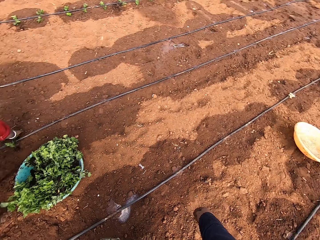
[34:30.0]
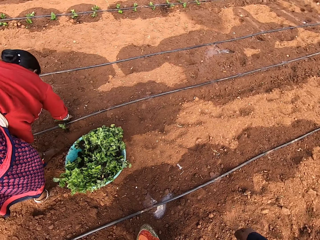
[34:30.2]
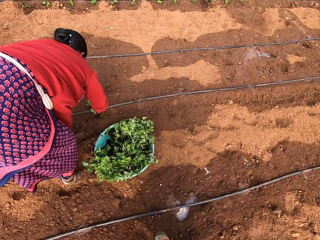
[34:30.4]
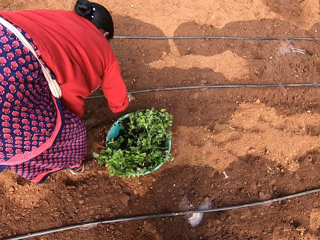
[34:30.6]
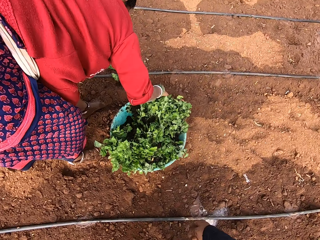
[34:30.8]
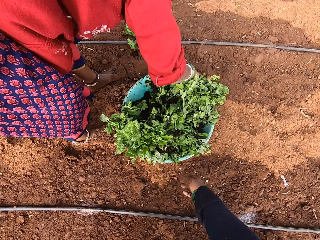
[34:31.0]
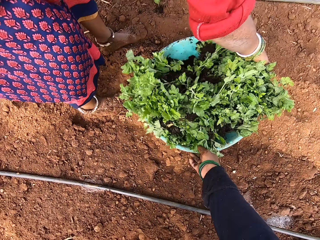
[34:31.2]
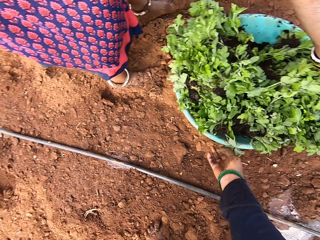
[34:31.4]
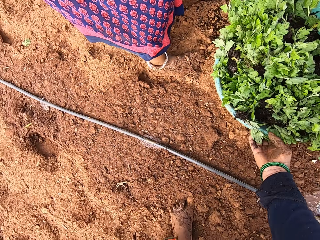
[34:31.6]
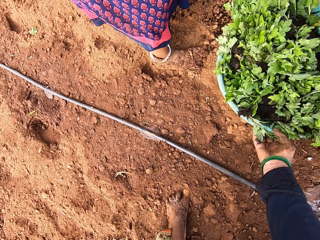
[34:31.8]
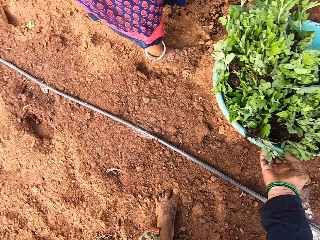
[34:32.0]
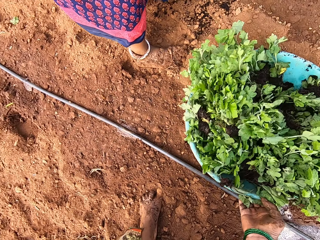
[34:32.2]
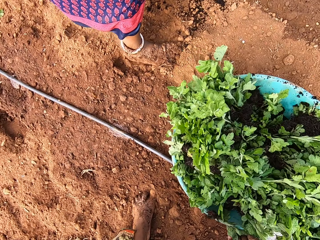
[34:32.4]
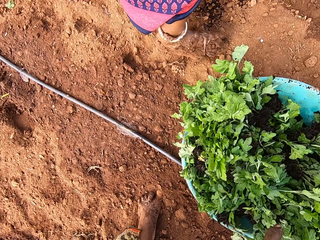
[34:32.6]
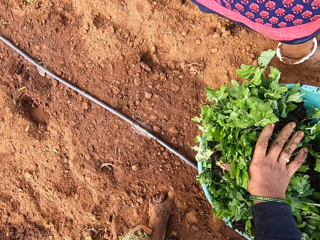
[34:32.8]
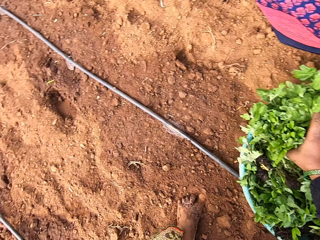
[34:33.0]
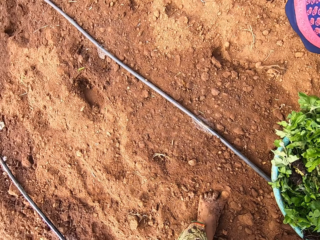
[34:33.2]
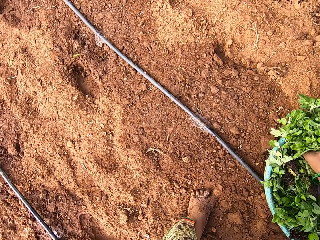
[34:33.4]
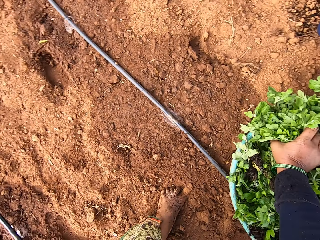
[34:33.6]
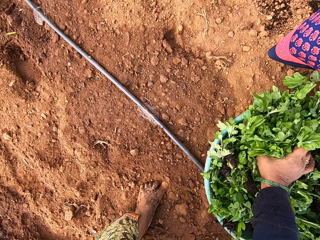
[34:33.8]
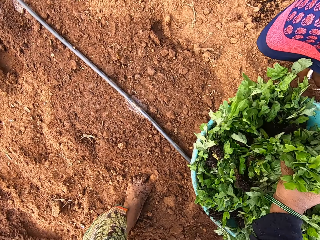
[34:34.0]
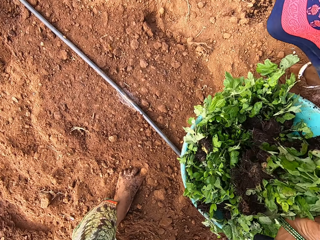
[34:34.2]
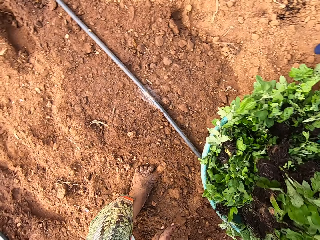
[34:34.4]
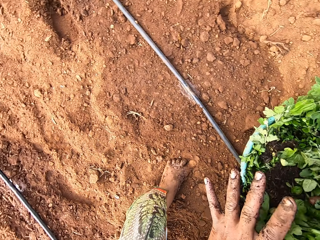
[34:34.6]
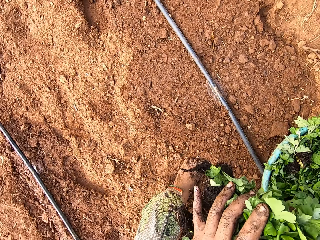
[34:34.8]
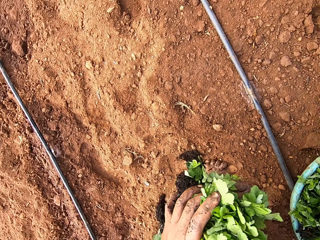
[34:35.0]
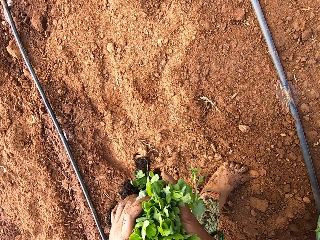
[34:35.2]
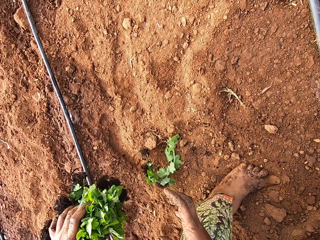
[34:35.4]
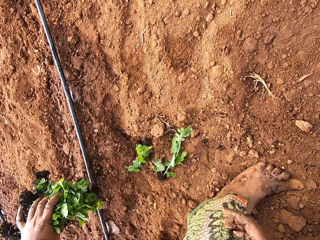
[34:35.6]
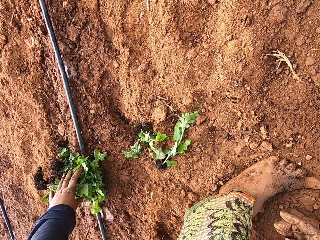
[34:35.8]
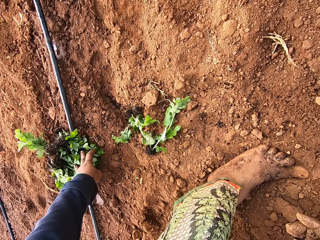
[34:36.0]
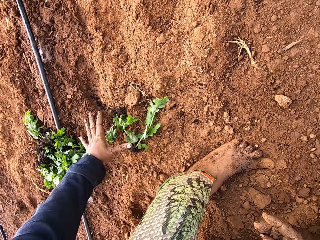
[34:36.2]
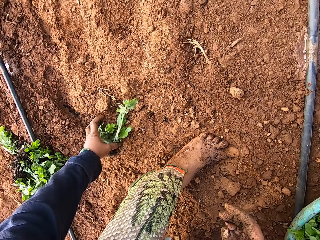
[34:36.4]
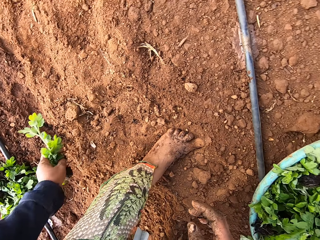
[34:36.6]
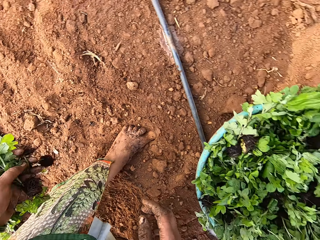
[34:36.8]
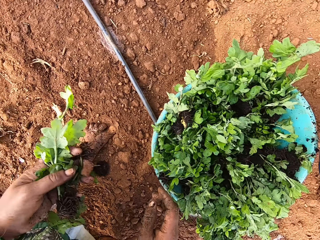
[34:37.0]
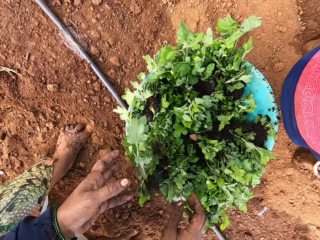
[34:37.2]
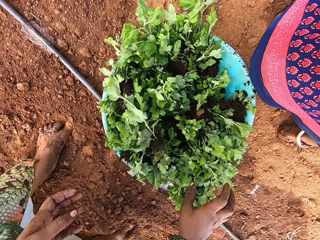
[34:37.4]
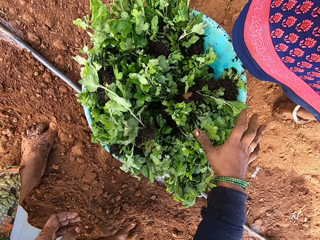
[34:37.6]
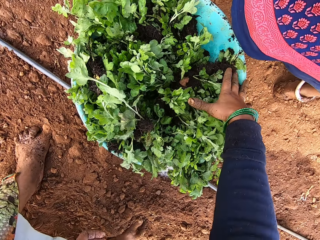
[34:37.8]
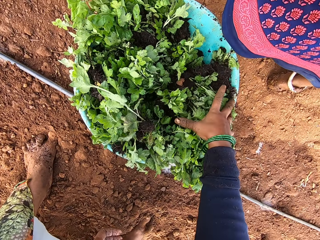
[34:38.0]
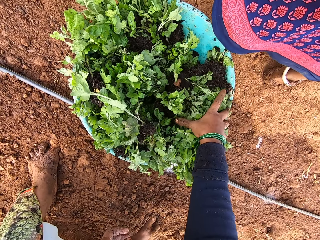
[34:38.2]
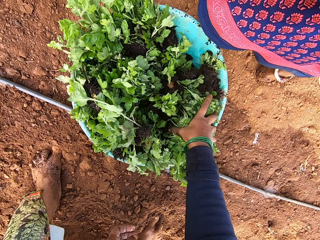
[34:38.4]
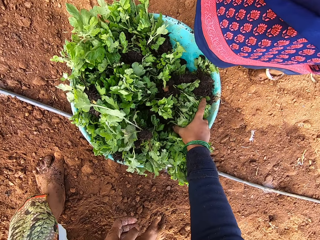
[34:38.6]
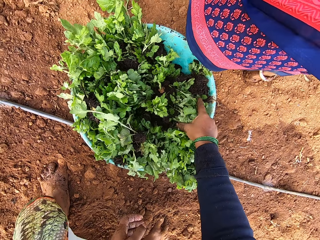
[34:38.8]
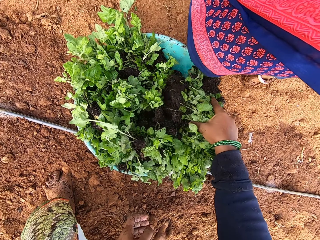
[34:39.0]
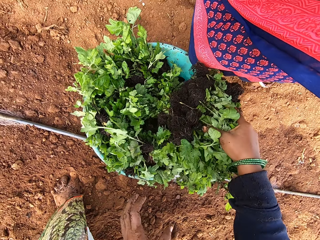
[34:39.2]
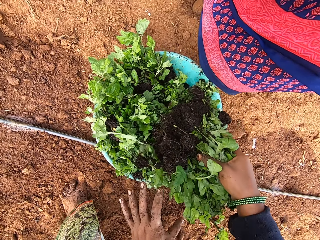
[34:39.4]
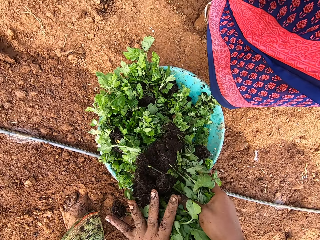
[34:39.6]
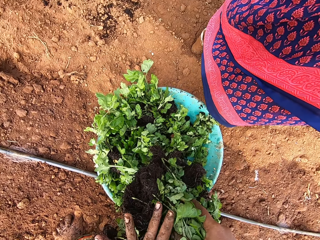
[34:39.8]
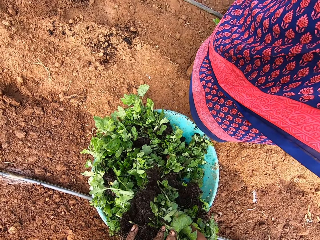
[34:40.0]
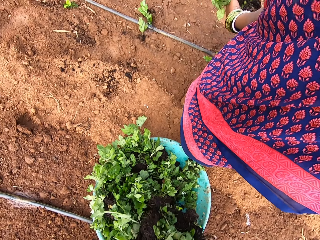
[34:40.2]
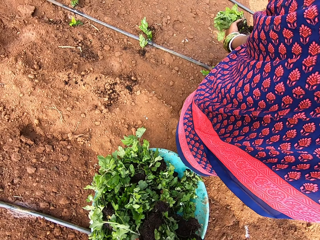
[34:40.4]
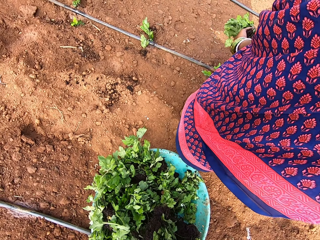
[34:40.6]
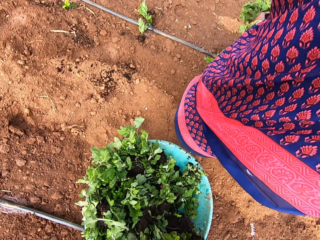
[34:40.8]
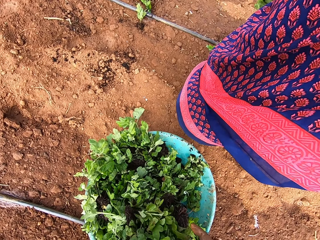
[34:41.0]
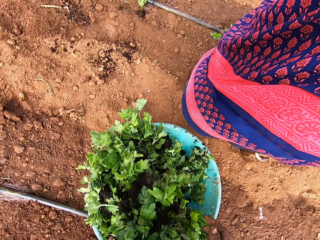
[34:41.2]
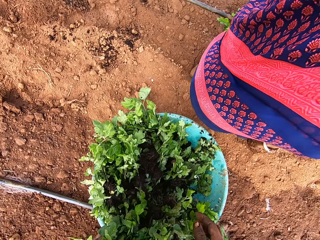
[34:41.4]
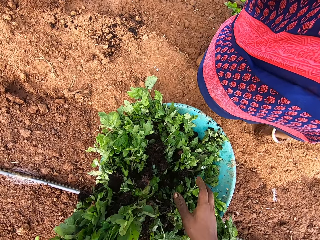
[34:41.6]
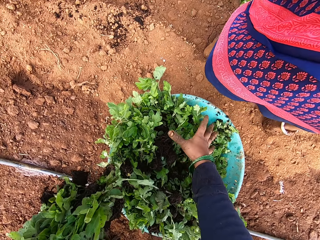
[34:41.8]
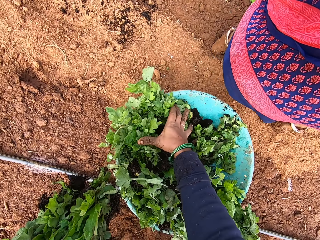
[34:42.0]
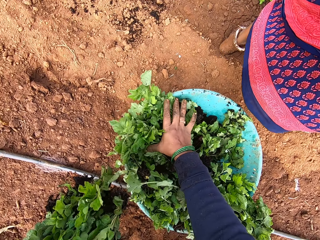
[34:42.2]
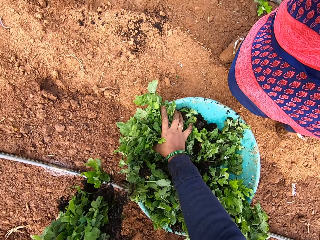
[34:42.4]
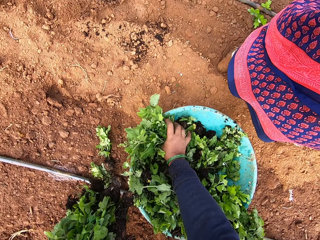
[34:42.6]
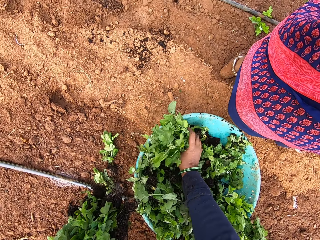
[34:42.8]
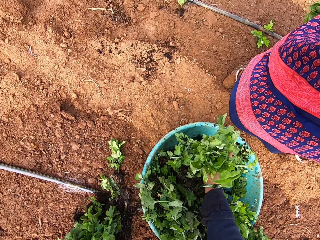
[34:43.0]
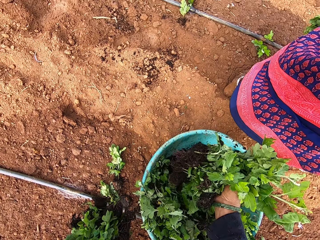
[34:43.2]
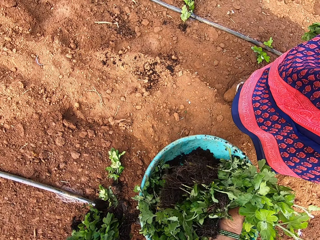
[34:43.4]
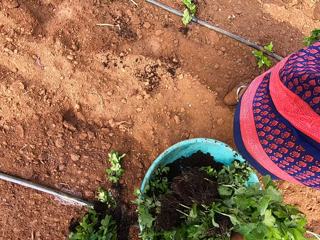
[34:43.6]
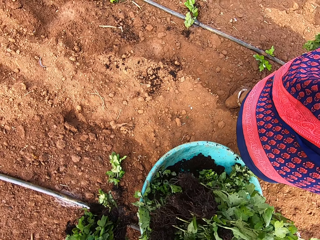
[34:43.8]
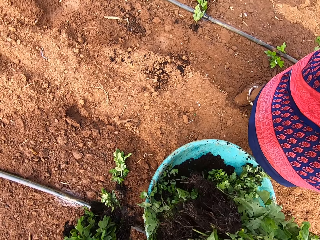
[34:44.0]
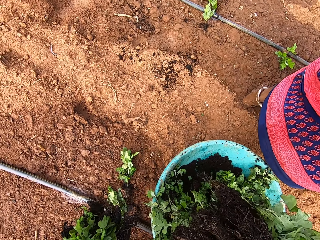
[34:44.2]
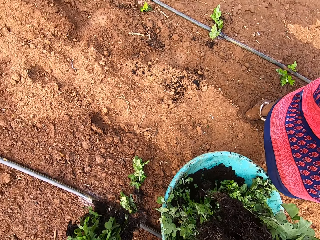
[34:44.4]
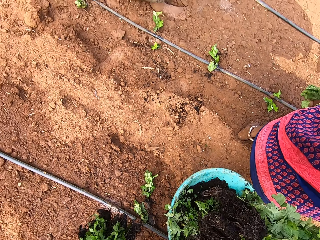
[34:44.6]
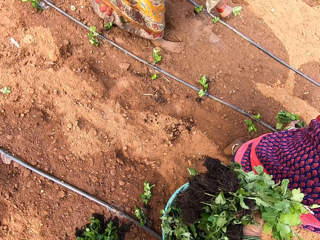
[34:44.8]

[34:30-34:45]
The camera wearer looks at a woman. The woman turns a bowl or basin on the ground with her right hand. The camera wearer pulls the bowl with the plants on the ground with her right hand. She takes plants from the bowl with her right hand. She holds the plants with both hands. She places the plants on the left hand with the right hand. She drops the plants on the ground with the left hand. She picks the plants from the ground with her left hand. She drops the plants in the bowl with her left hand. She picks plants from the bowl with her right hand. She holds the plants with both hands. She places the plants in the basin with the left hand. She picks plants from the bowl with her right hand.

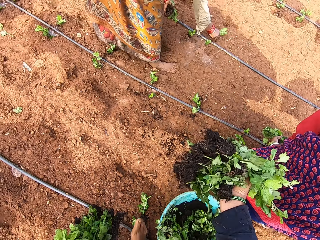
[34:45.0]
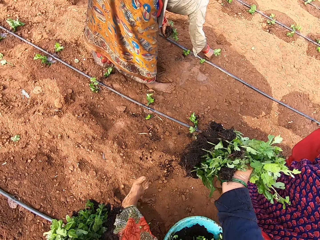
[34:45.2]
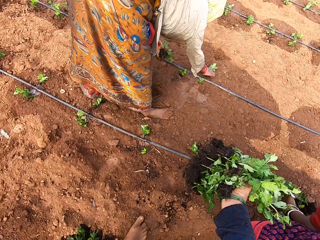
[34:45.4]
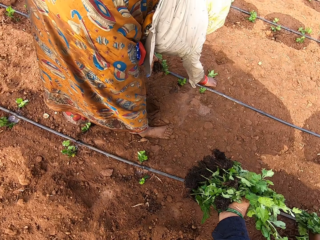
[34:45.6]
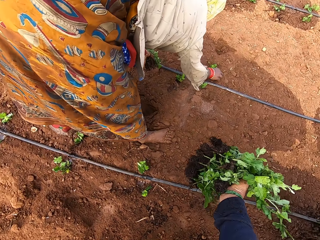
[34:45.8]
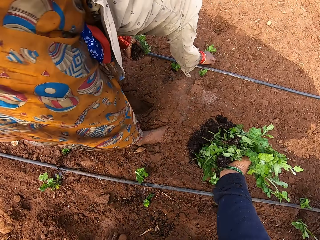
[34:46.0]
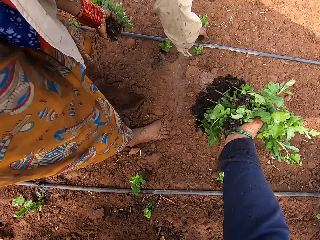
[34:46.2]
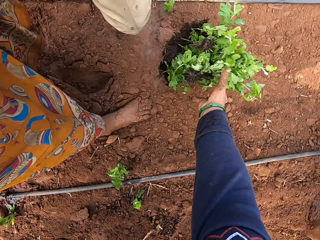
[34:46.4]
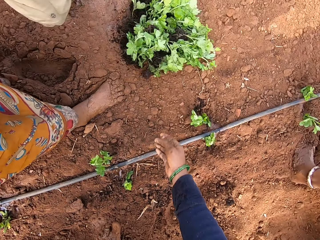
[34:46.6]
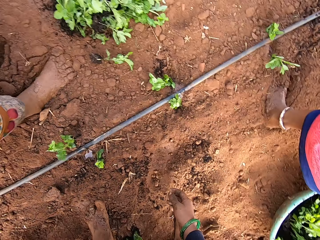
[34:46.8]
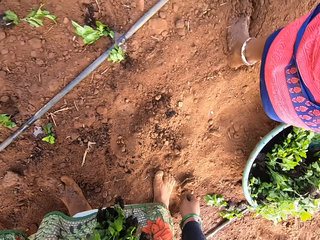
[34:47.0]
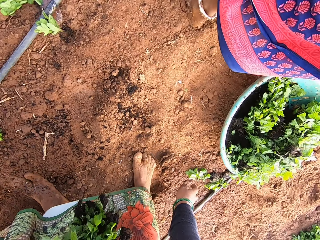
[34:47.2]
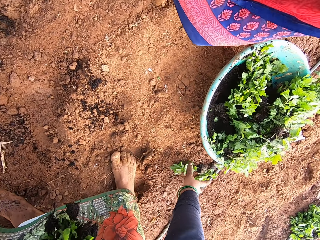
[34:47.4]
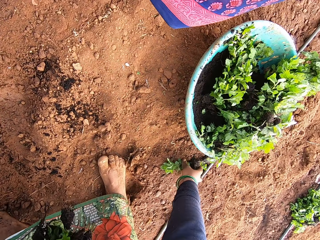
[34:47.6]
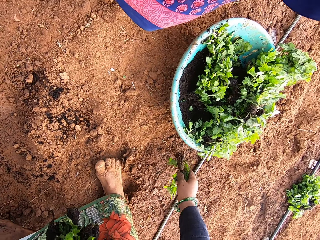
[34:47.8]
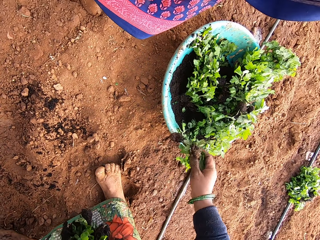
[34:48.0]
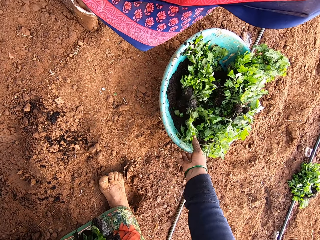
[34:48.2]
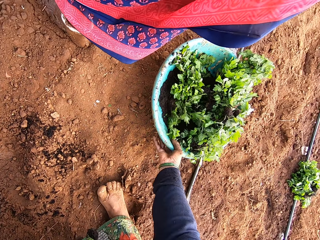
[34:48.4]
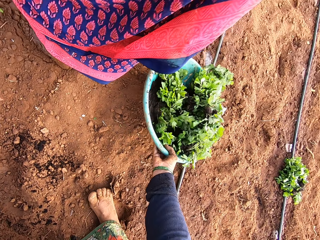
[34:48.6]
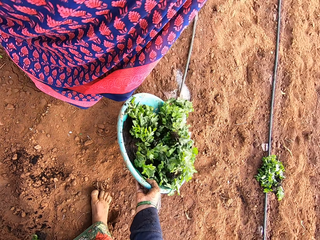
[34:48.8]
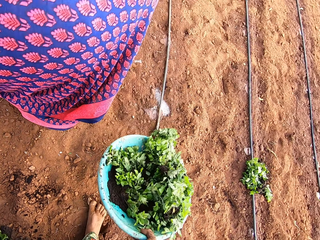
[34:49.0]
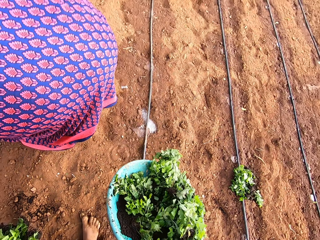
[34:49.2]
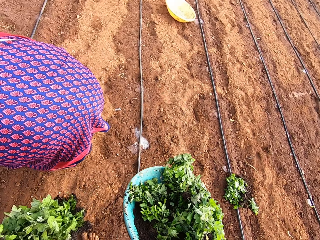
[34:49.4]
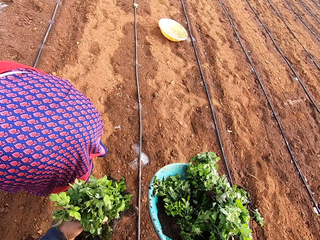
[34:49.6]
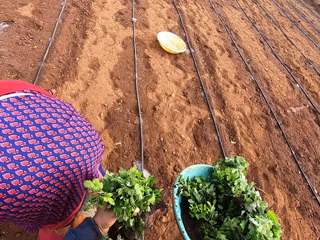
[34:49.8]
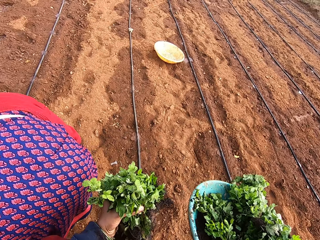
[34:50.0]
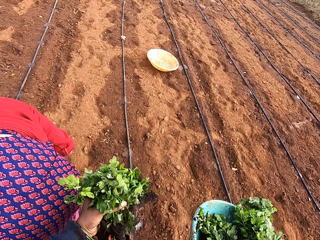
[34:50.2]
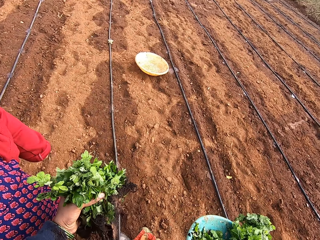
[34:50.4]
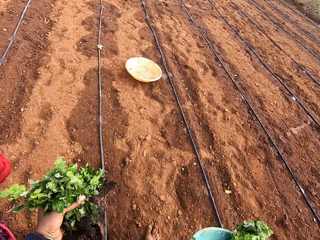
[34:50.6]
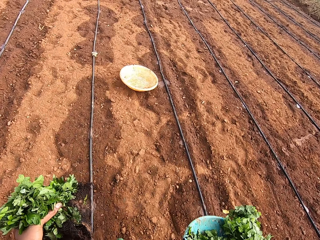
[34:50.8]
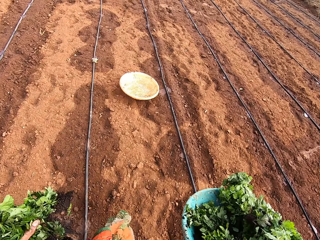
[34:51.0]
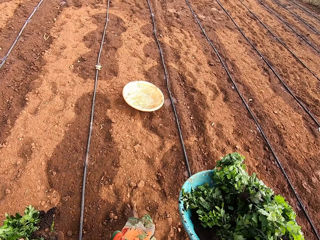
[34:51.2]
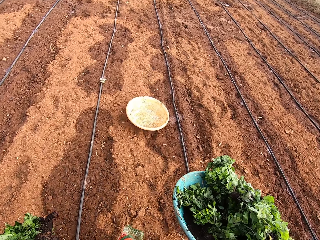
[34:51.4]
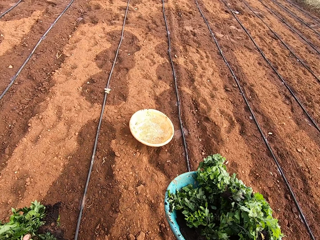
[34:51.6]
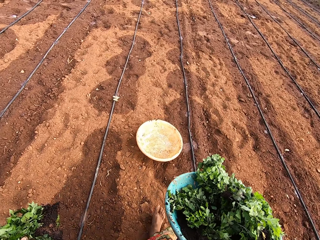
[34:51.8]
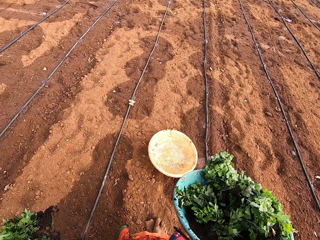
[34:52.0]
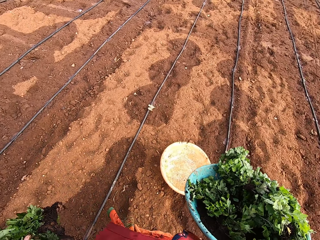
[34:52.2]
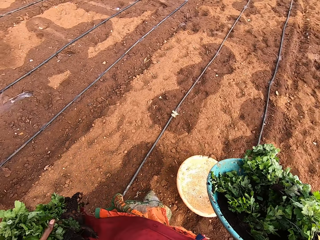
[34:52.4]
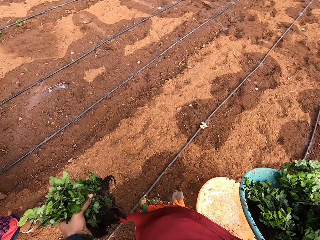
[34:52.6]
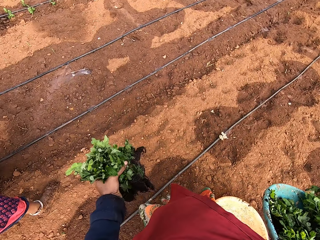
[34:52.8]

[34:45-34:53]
The camera wearer drops the plants on the ground near a woman with the right hand. She picks the plant from the ground with her right hand. She drops the plant in a bowl with her right hand. She picks the bowl from the ground with her right hand. She interacts with the woman. She moves to the bowl.
